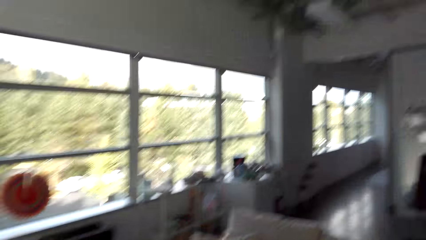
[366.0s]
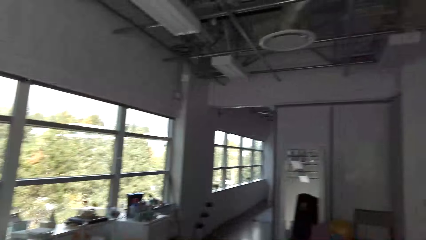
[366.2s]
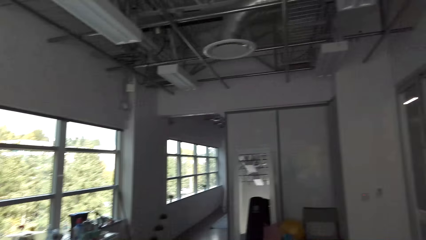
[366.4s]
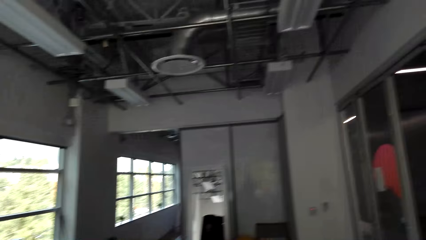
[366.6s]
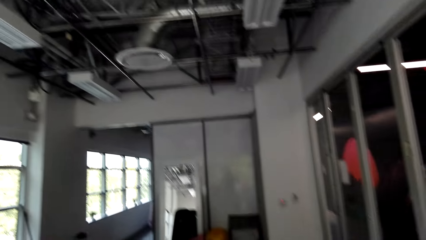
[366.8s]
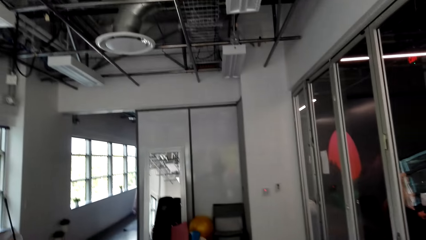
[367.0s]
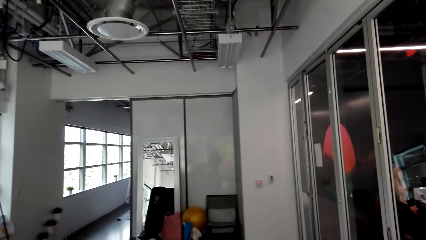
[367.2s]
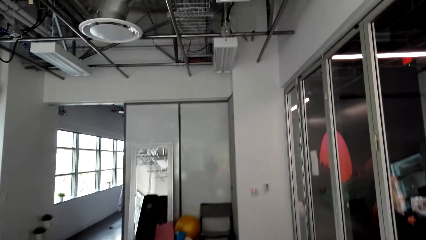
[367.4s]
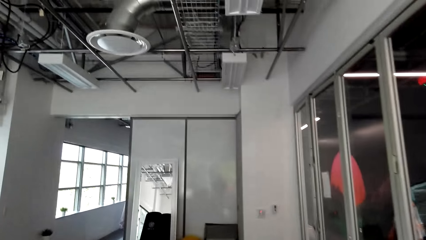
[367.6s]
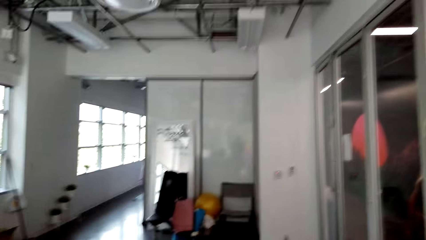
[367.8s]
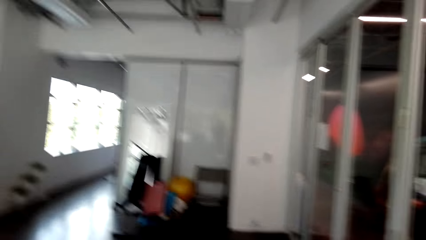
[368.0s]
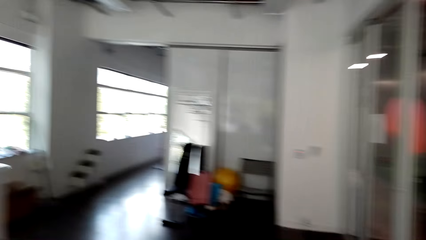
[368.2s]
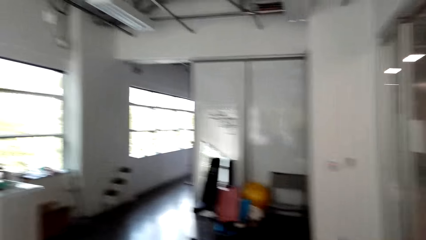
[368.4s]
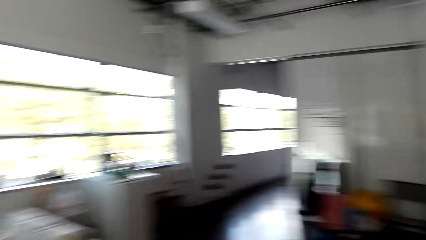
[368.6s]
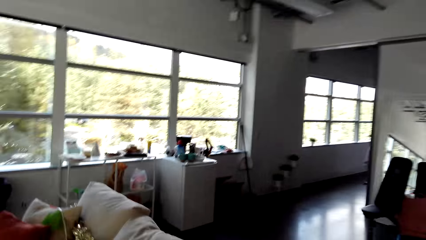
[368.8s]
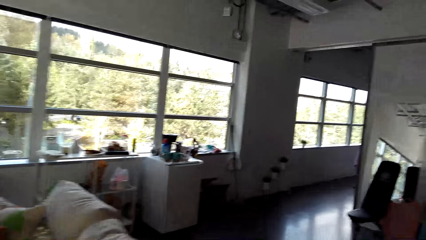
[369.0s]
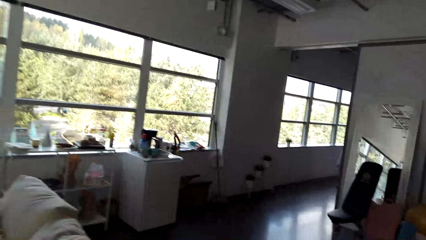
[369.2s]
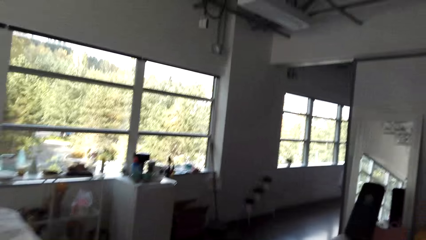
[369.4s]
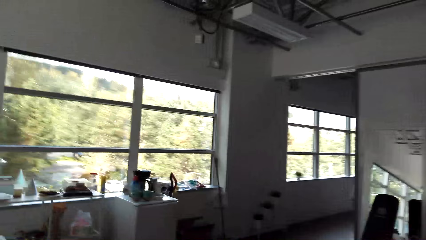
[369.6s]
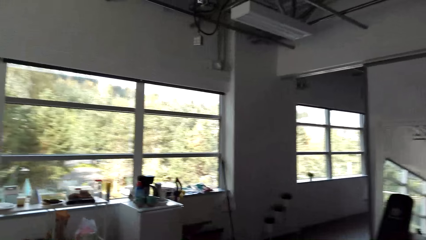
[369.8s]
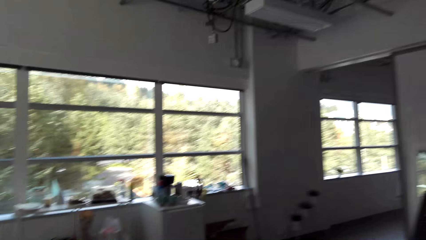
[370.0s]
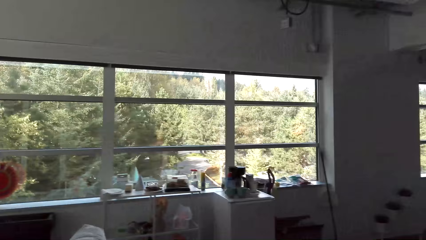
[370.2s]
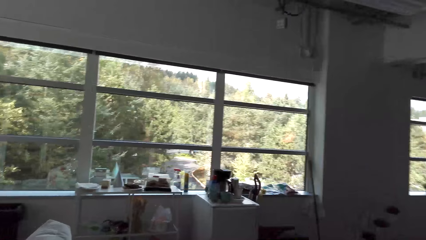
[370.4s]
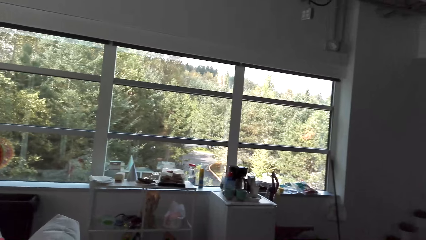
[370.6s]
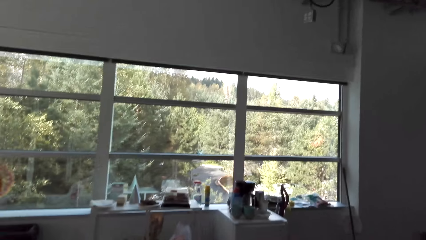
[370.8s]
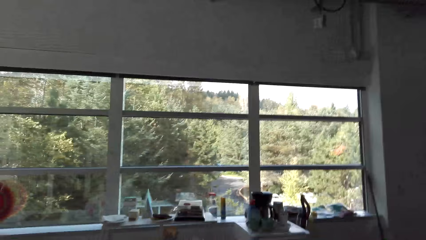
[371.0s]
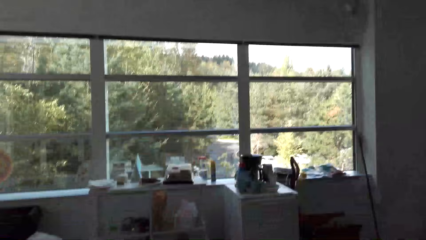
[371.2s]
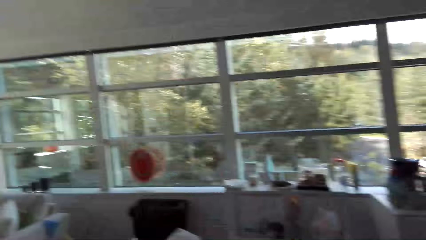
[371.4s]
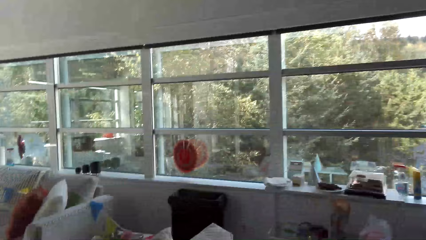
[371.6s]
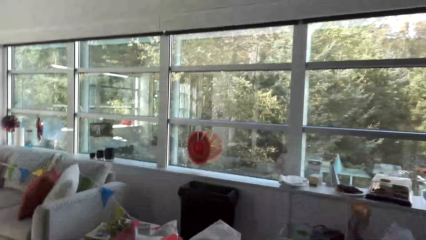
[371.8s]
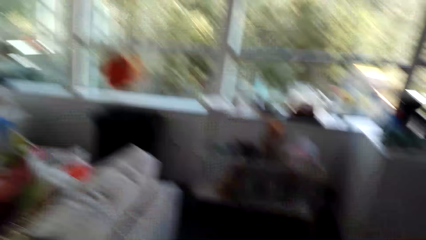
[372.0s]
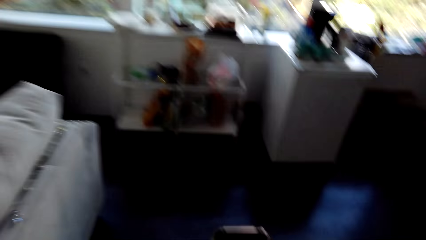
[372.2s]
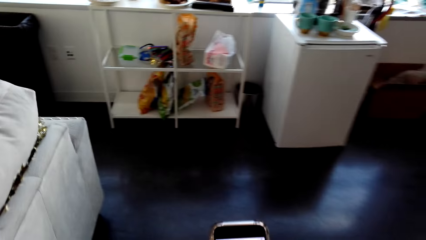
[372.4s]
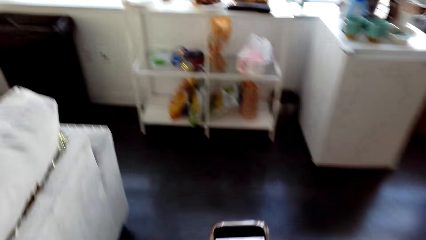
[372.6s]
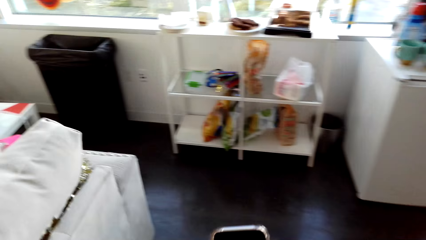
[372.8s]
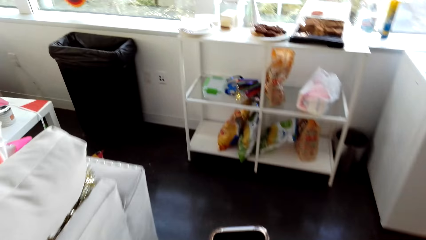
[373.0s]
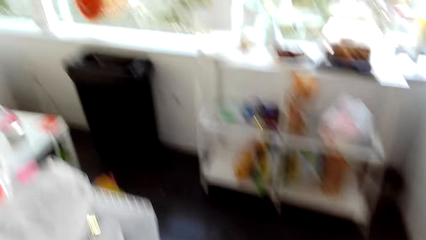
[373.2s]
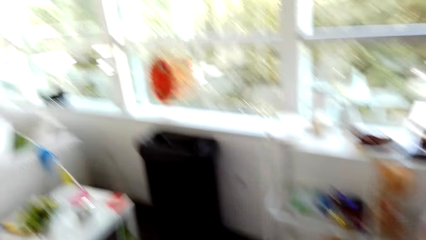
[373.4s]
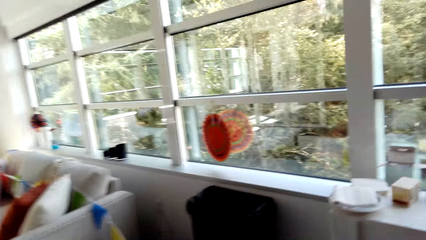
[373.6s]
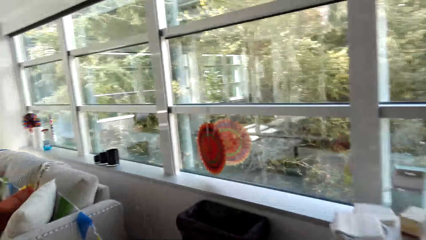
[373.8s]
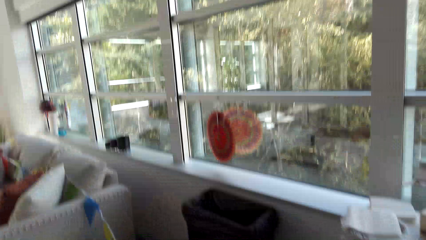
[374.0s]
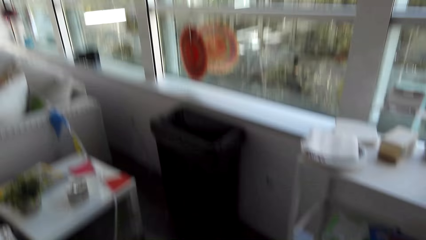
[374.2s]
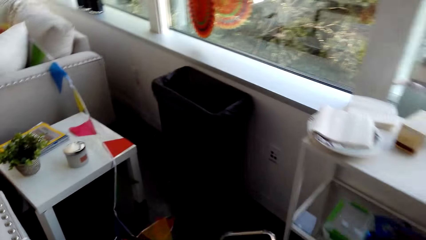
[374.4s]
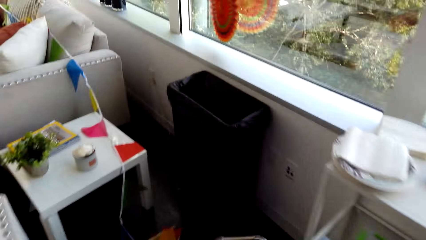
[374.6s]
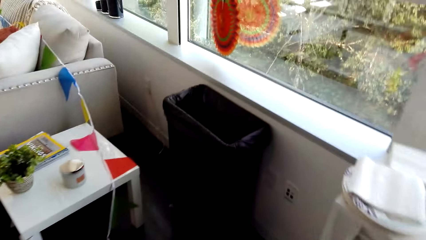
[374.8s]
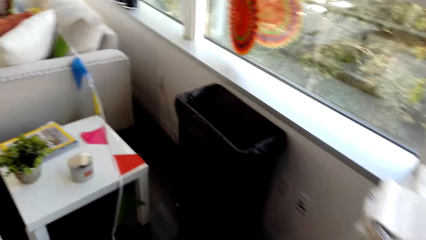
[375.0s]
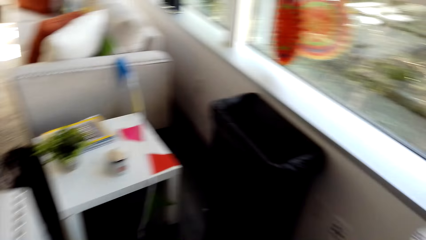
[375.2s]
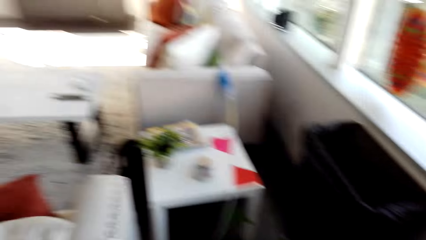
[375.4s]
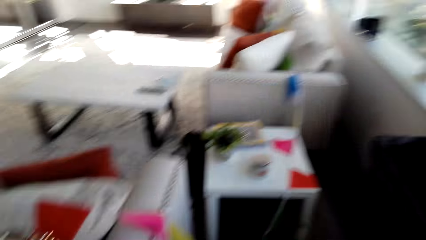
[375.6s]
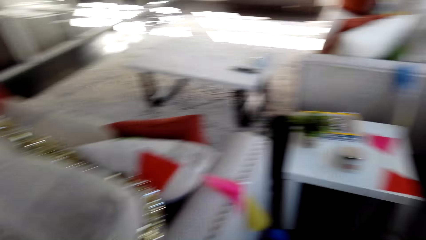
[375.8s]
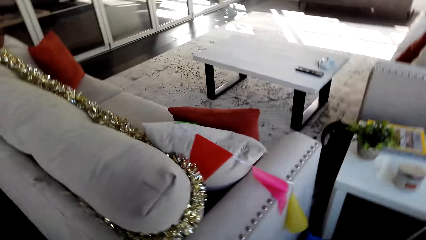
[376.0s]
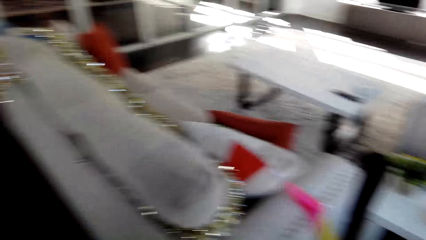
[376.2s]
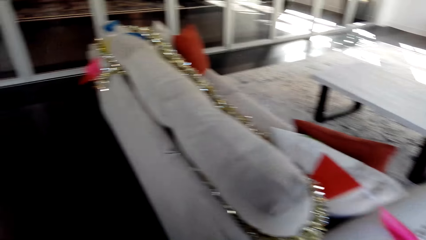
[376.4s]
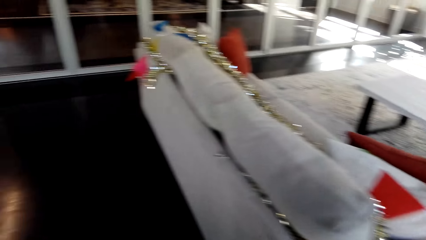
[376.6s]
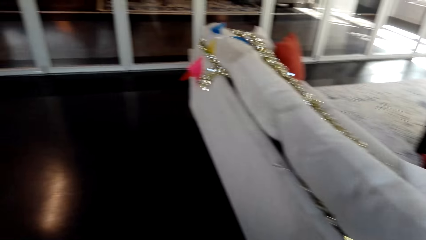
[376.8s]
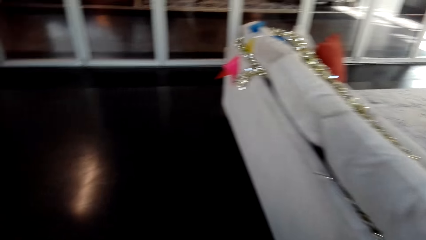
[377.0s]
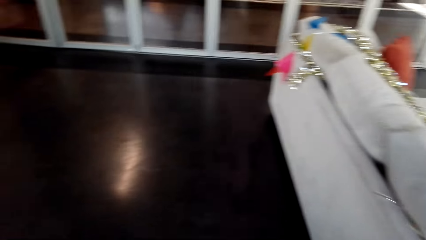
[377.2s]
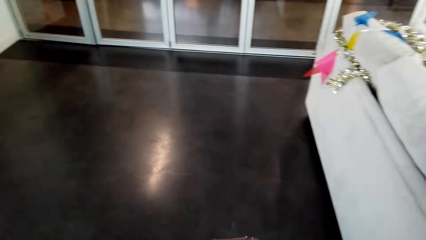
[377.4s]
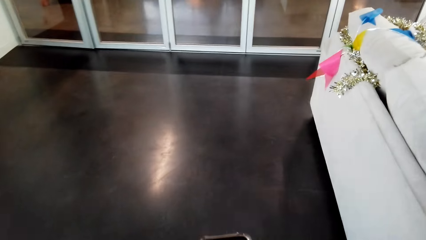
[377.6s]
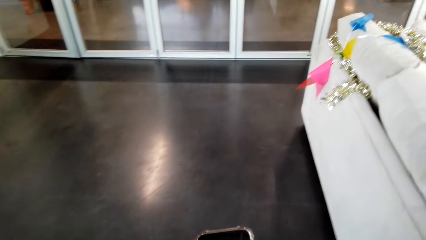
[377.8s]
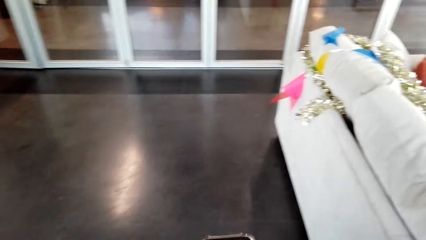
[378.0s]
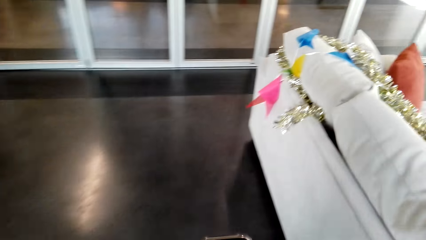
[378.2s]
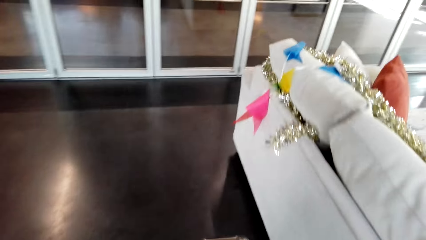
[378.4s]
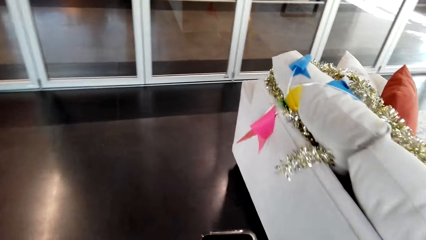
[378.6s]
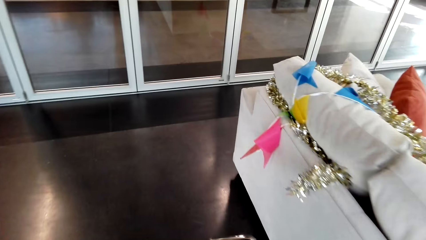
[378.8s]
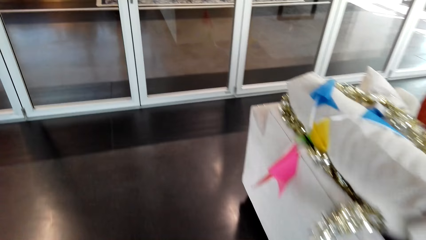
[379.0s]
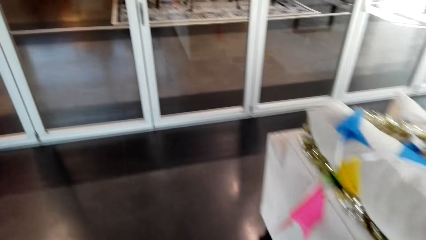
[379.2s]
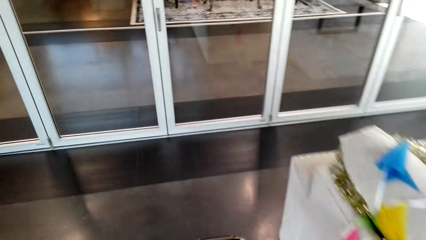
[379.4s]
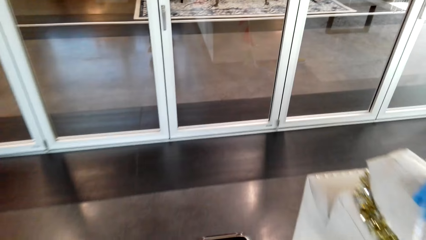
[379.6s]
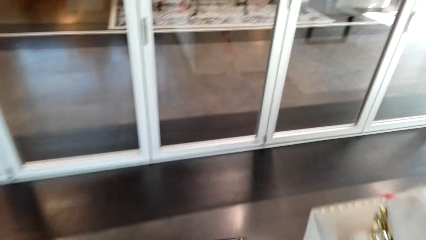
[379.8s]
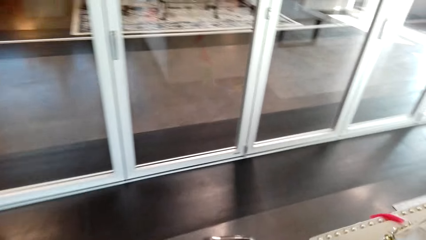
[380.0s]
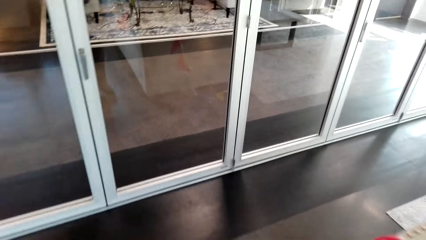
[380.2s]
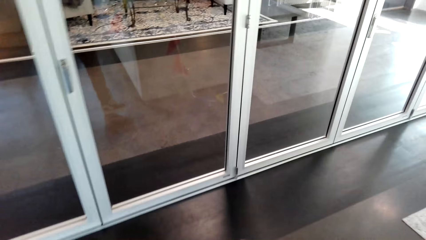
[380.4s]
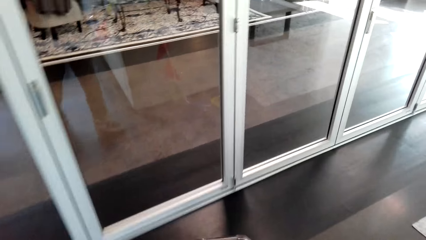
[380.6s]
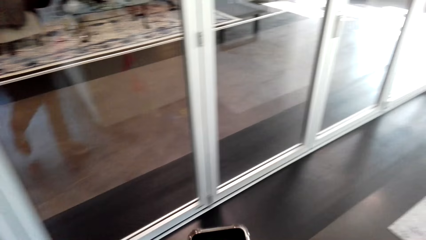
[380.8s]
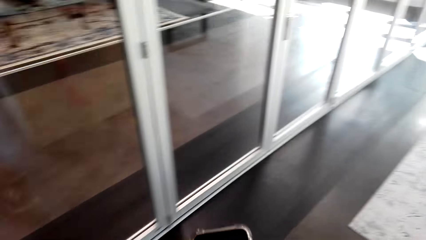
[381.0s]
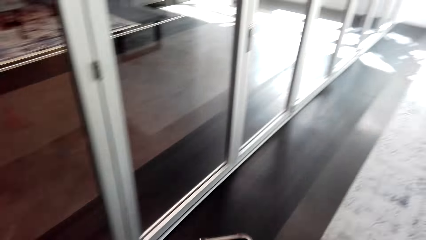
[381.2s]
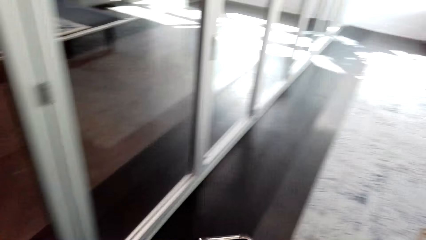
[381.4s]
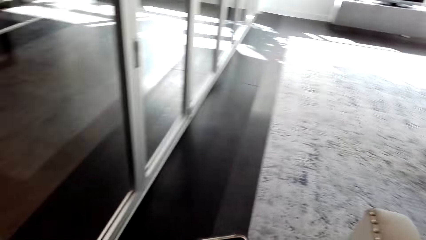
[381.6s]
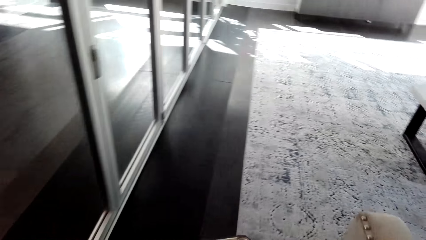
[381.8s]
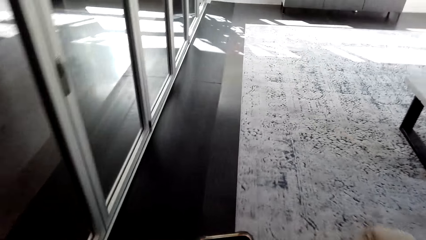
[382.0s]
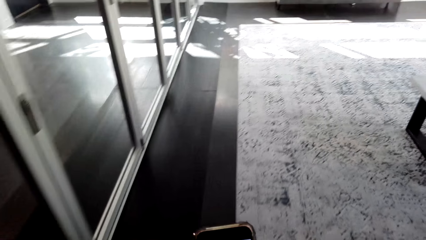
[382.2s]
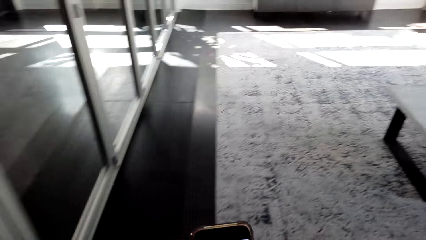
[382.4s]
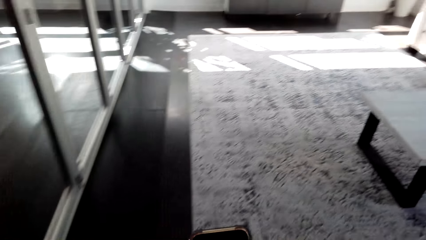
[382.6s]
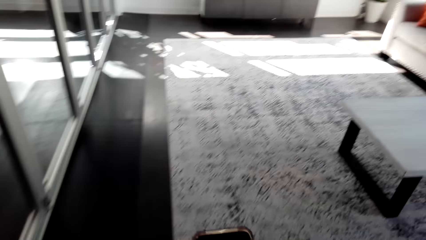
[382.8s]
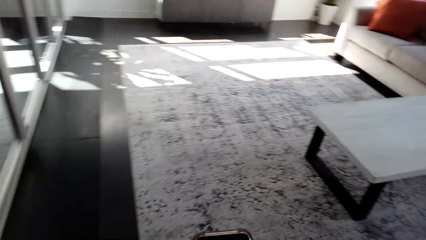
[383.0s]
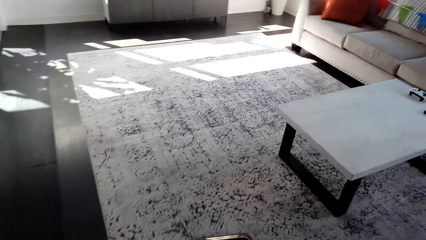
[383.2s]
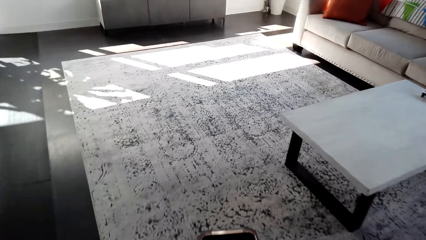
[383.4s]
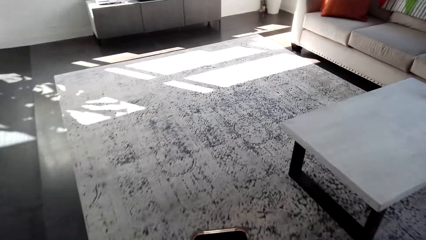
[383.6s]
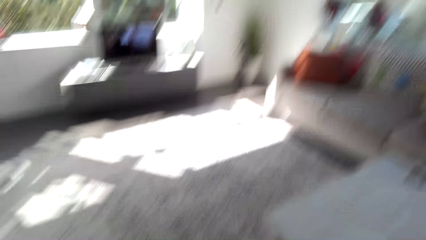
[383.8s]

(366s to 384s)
The camera wearer types on a phone. They walk in a room. They look around. A woman sits on a chair. The camera wearer looks at a mobile phone. They type on the phone. They walk in the room. They look at the mobile phone. They look at it again. They type on the phone.
